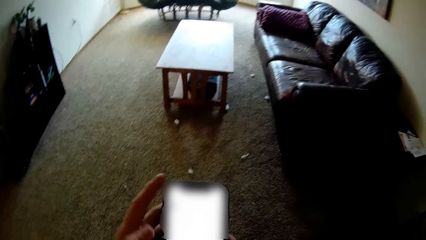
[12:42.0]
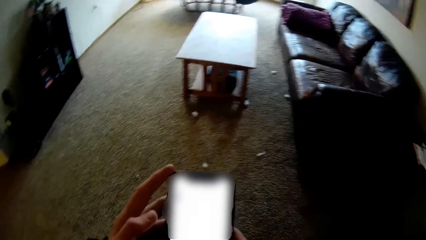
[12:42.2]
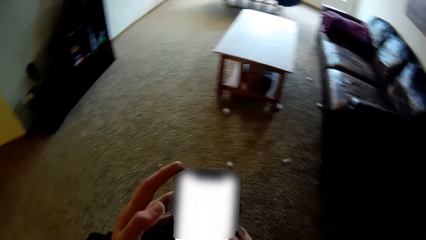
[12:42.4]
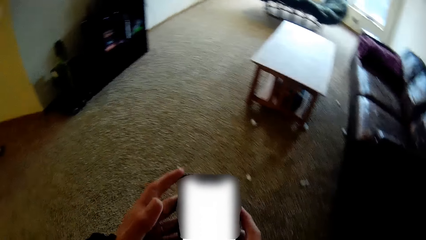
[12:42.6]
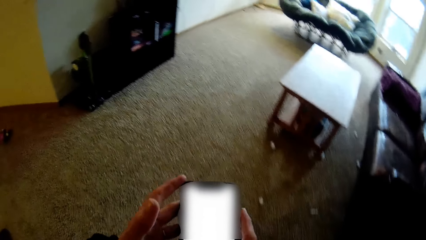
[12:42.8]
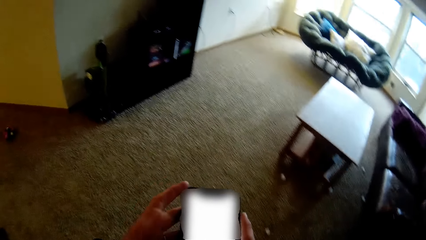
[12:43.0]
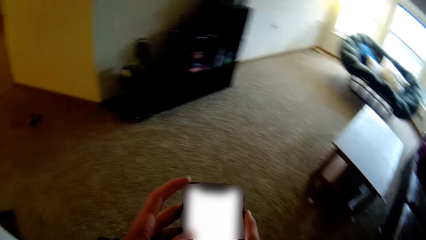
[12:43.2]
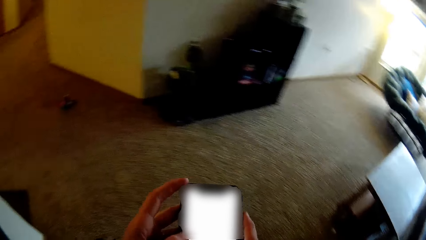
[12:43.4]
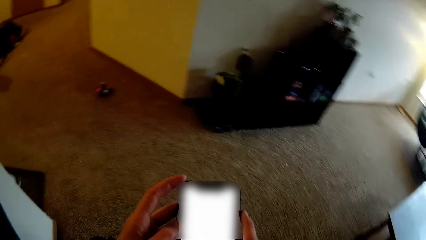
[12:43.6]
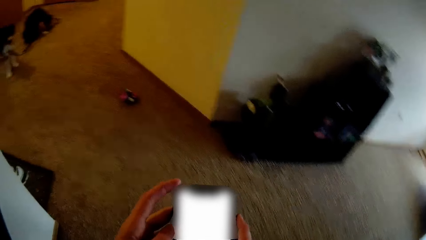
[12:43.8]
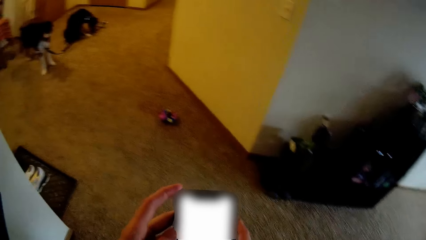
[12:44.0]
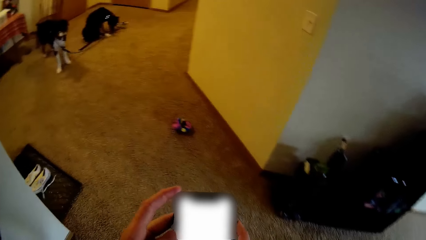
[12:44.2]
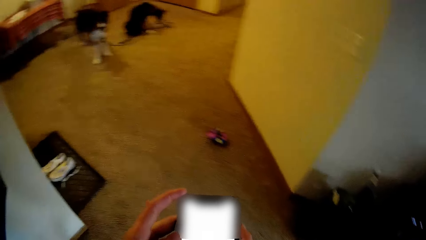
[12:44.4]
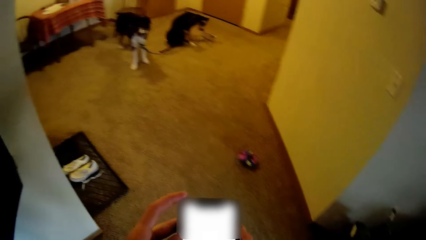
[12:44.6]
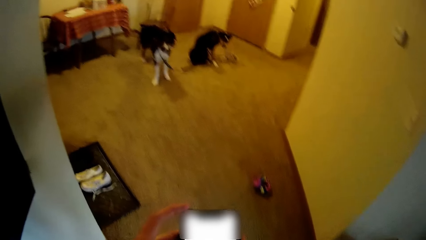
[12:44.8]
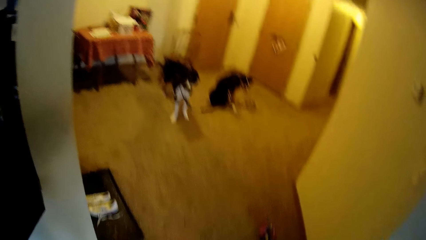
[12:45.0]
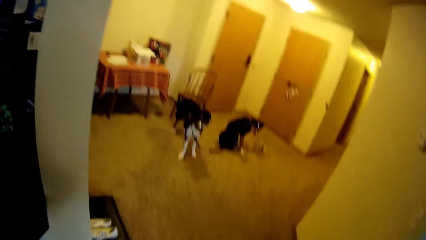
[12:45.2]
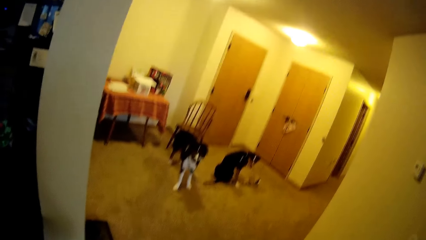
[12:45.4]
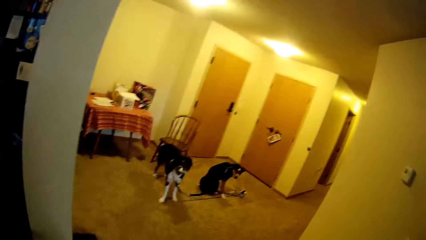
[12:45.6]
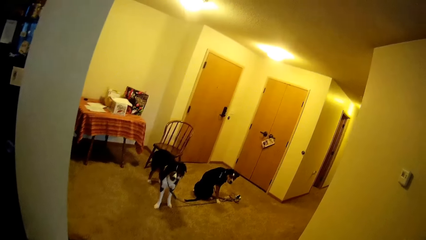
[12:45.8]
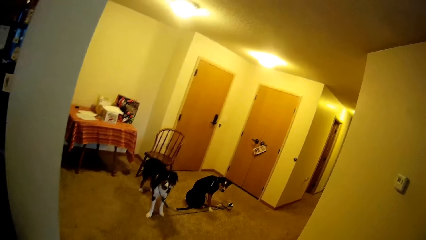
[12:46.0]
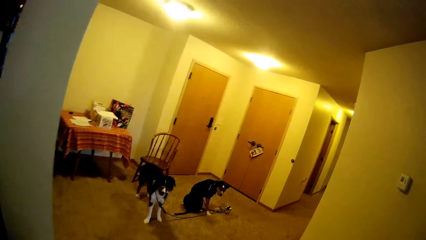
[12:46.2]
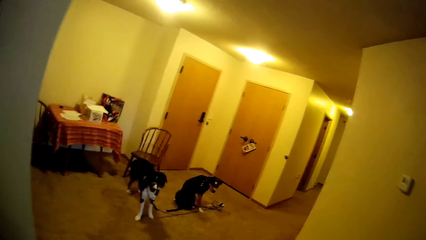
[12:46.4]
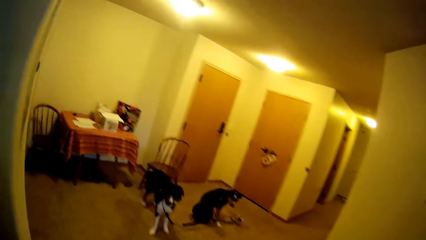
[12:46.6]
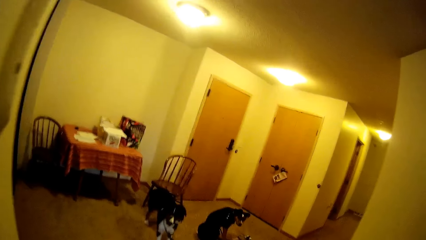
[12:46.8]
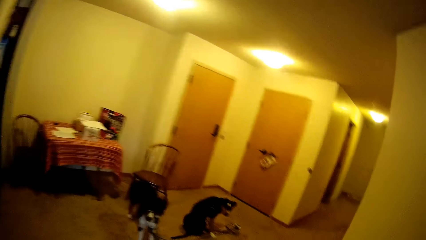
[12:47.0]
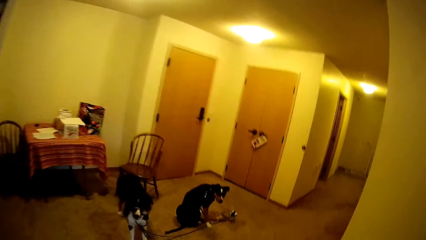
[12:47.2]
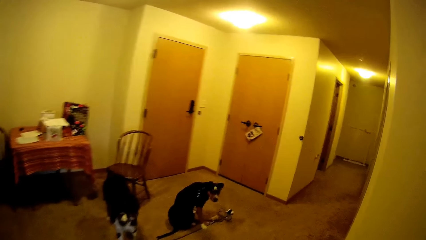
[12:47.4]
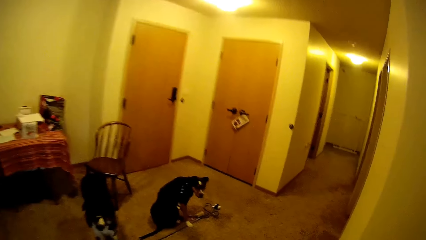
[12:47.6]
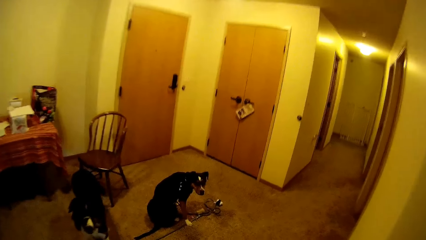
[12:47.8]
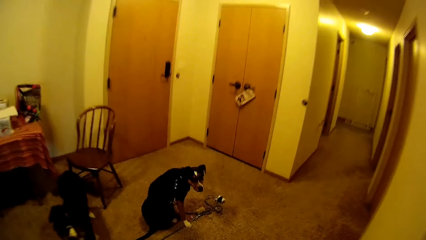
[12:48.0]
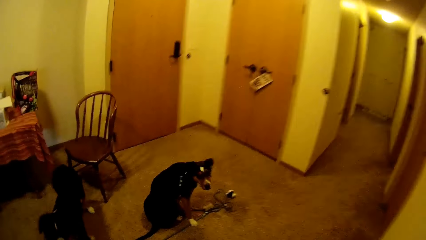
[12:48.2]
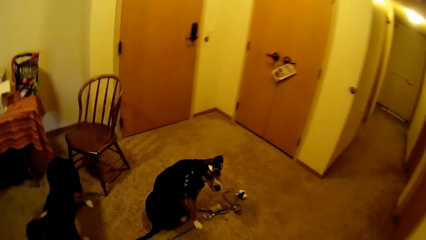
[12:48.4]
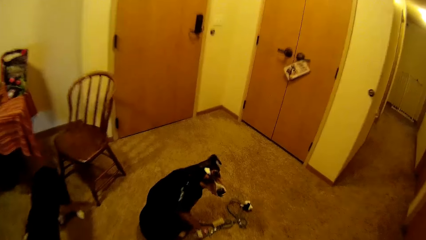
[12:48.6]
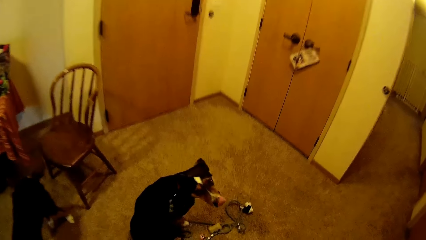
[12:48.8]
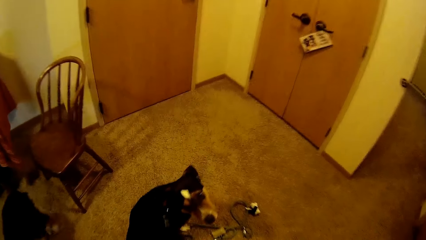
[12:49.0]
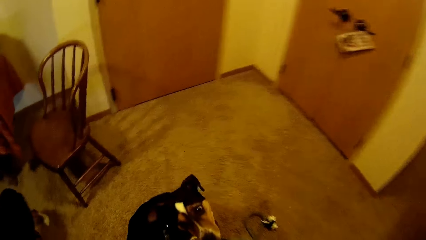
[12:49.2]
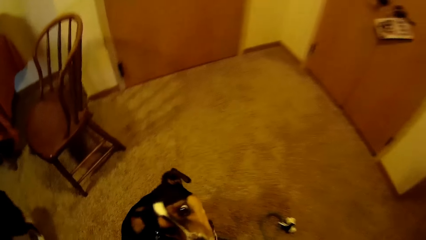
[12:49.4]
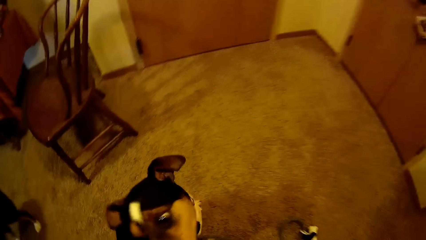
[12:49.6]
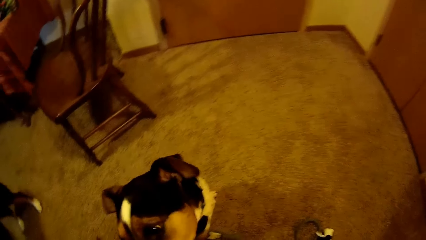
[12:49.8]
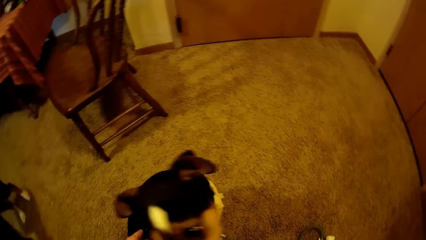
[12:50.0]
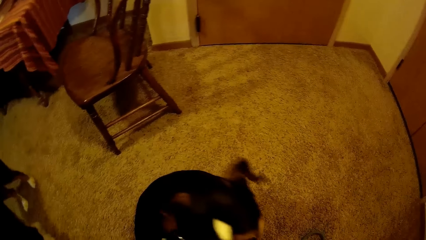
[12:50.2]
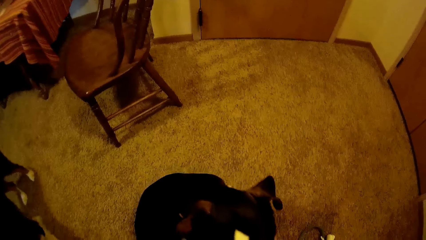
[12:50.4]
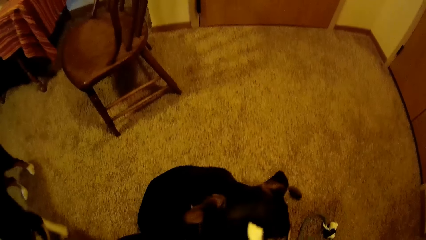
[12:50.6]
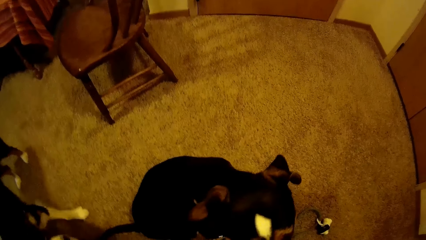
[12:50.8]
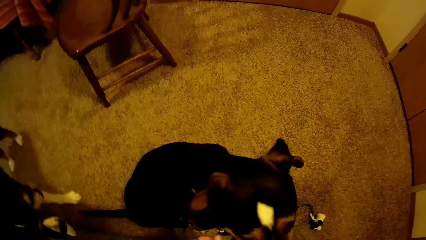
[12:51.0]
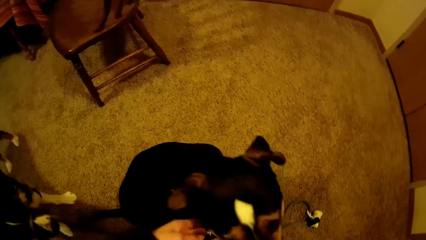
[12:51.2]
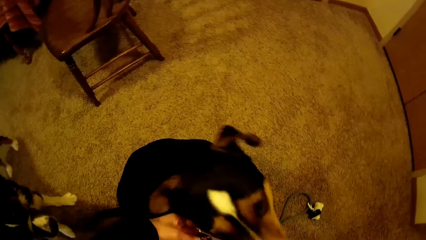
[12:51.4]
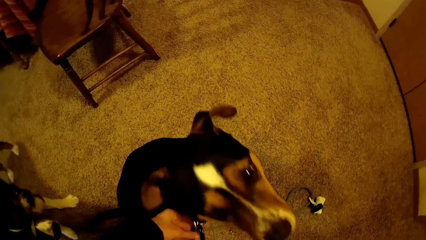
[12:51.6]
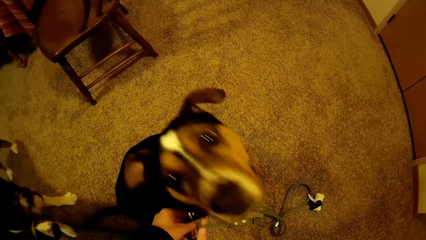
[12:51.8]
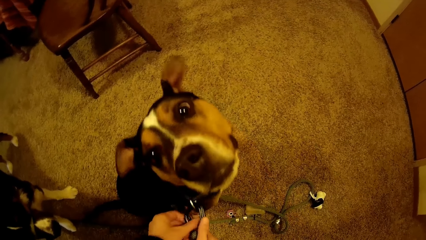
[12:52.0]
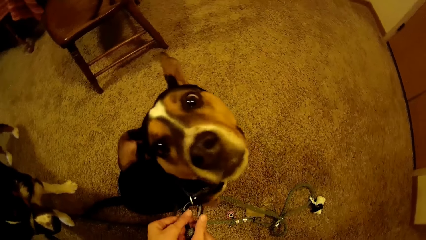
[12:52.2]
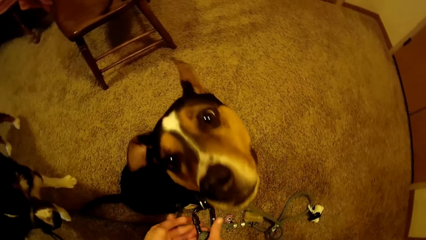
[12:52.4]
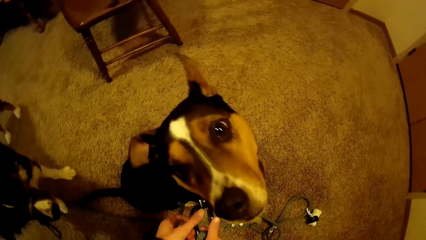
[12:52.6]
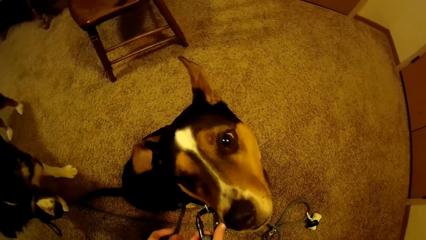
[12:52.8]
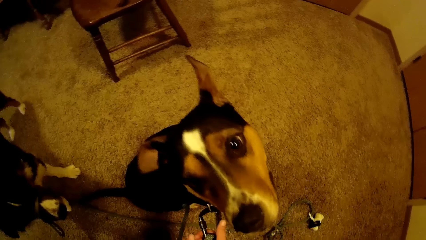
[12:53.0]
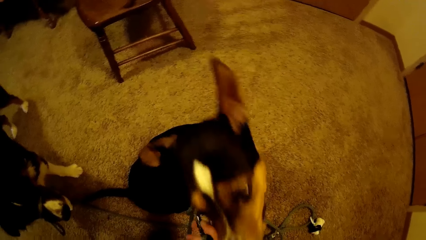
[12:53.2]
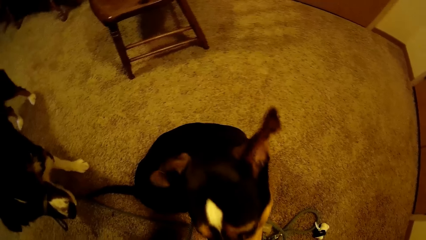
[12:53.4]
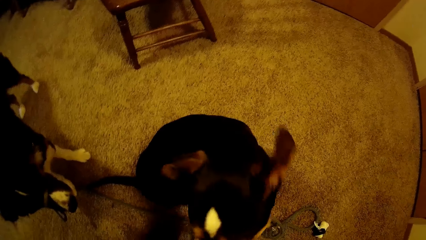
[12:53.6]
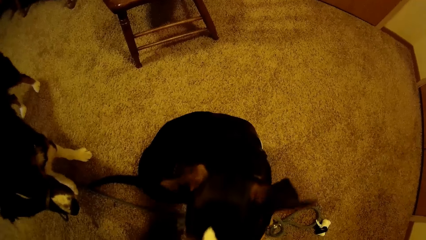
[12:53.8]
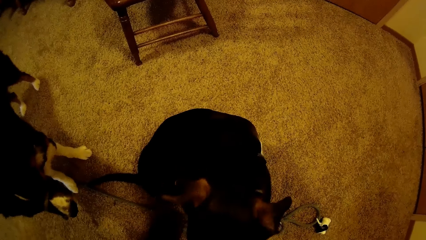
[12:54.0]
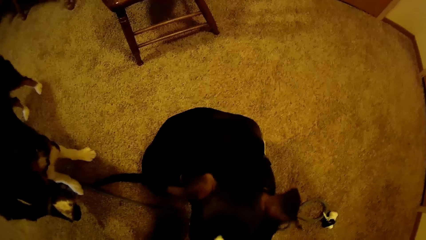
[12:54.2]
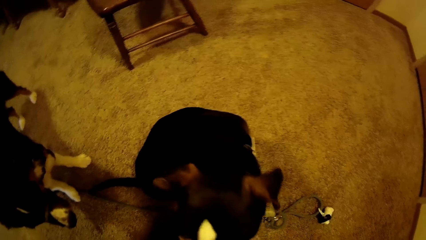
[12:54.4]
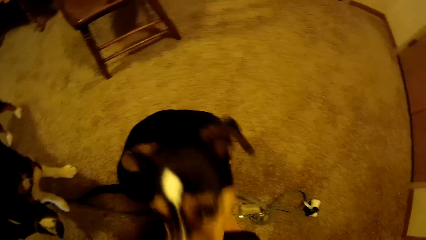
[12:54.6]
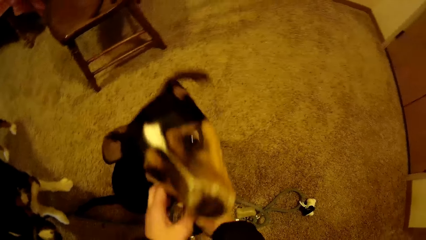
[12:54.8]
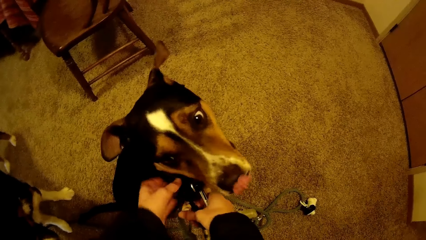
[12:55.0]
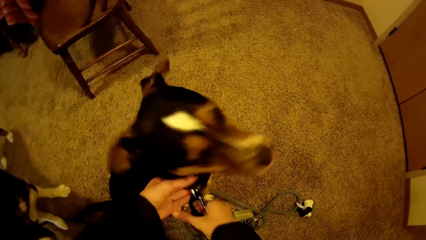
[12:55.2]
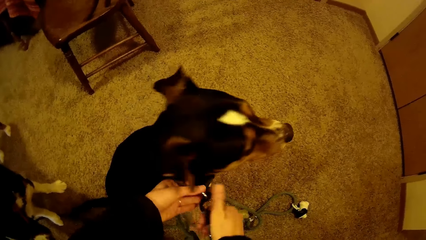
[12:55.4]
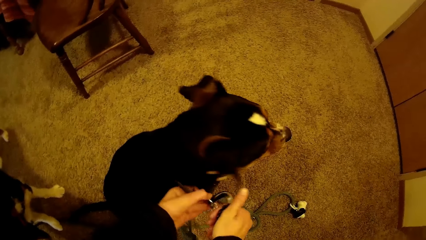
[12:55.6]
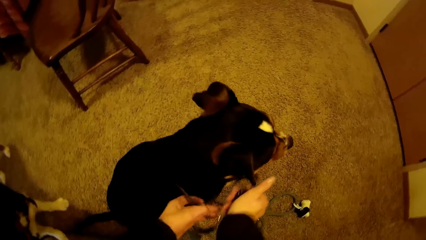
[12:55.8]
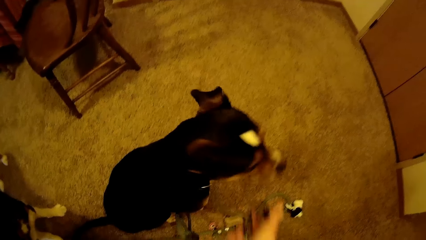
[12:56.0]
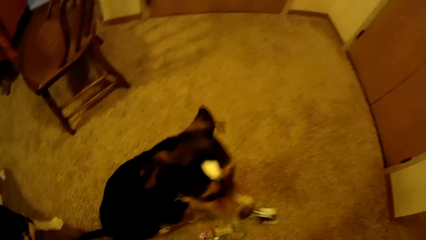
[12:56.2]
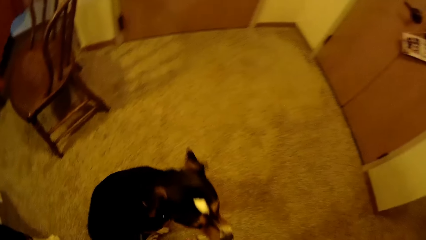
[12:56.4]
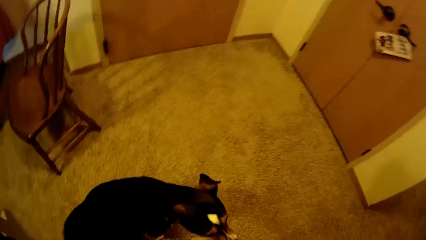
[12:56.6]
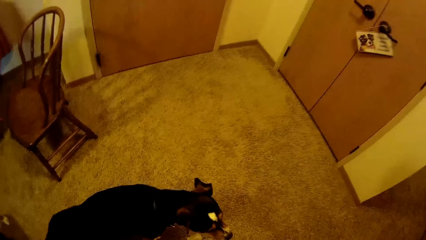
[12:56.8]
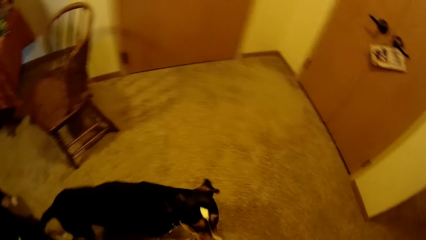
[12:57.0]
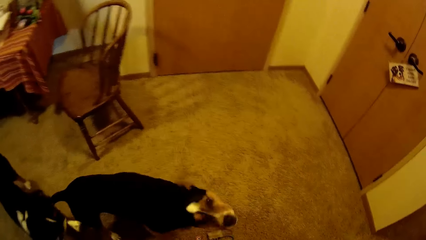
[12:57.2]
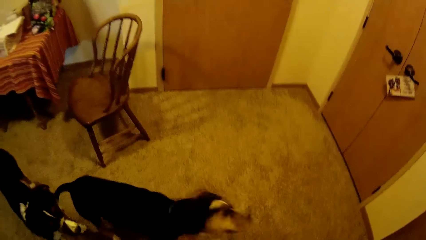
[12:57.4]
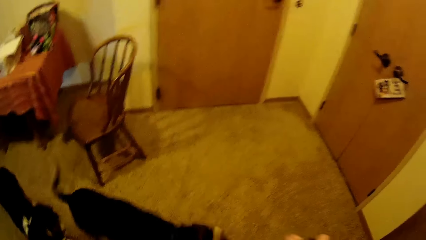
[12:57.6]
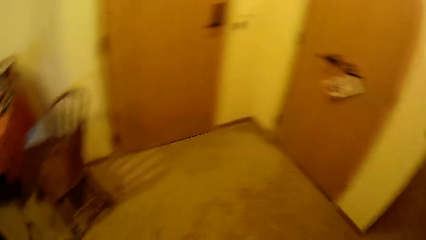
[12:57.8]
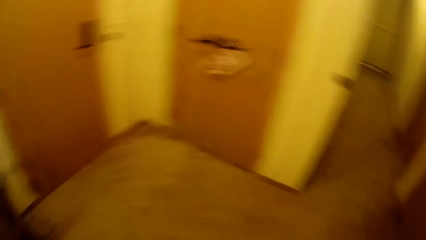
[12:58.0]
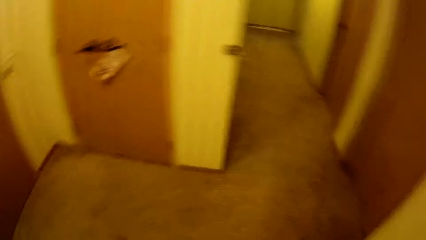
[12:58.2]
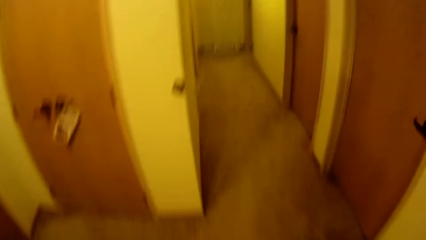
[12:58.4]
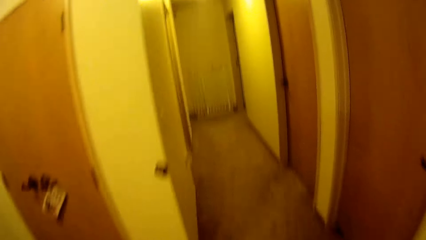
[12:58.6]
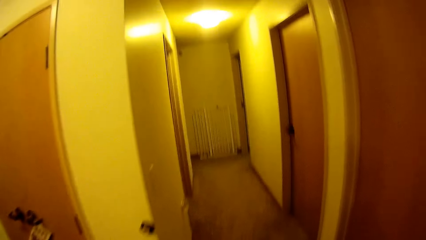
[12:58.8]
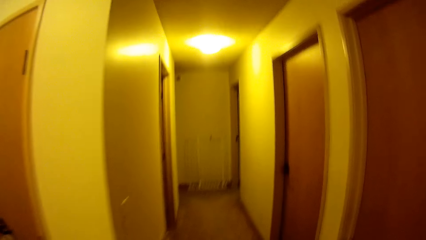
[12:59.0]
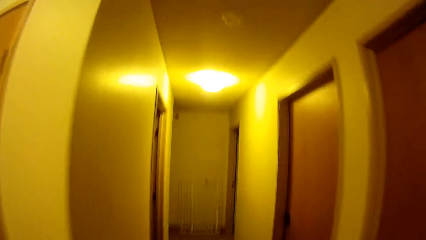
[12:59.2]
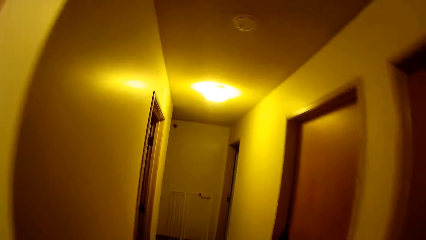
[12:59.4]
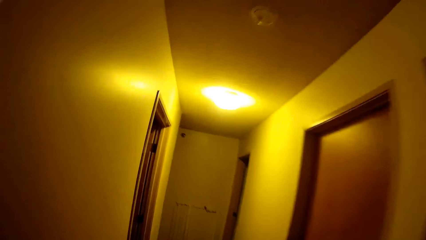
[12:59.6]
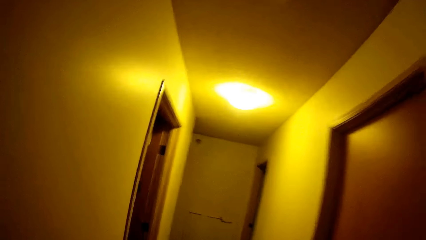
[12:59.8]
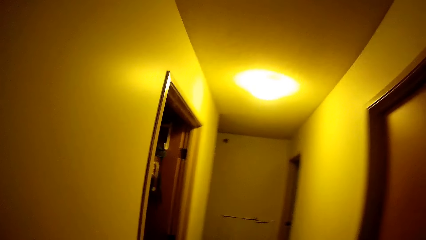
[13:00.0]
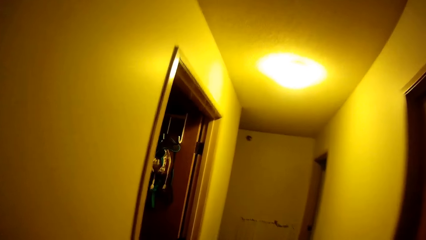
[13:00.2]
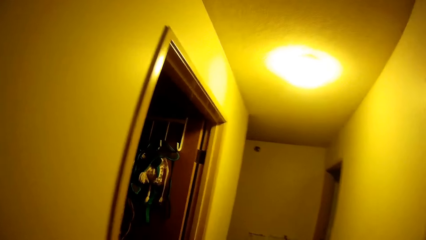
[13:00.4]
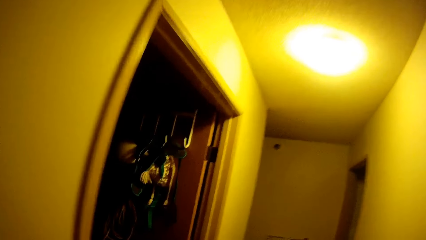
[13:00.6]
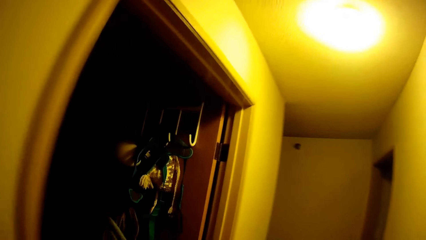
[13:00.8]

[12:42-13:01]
The camera wearer walks a bit. A dog sits on the floor. The camera wearer unhooks a collar from the dog. They walk towards the corridor.
